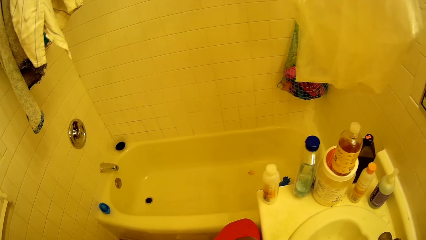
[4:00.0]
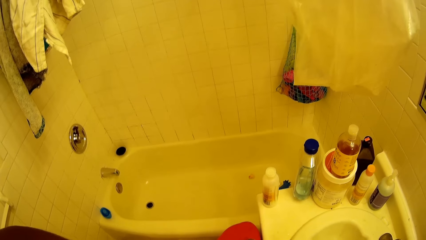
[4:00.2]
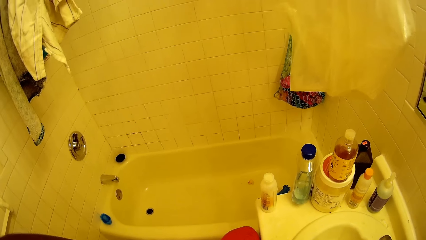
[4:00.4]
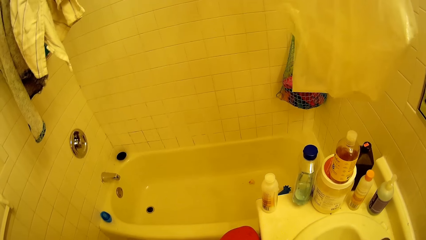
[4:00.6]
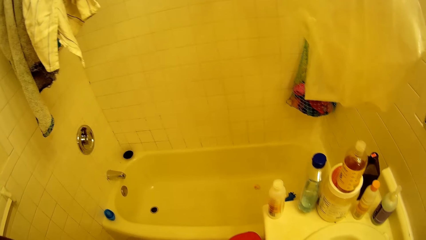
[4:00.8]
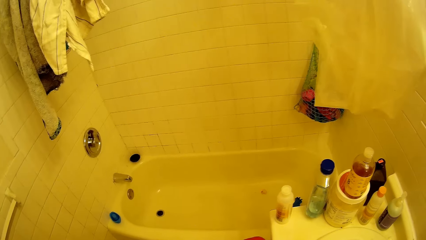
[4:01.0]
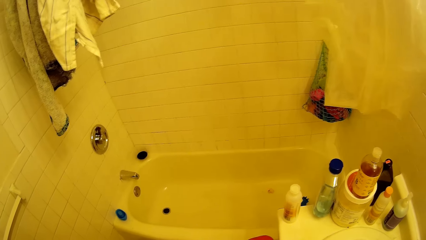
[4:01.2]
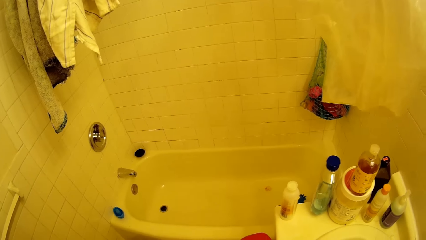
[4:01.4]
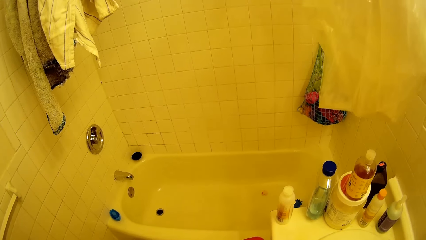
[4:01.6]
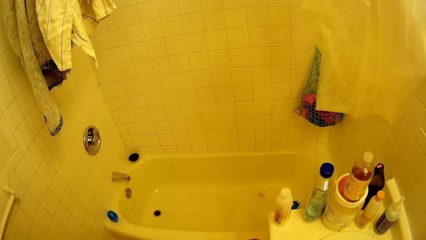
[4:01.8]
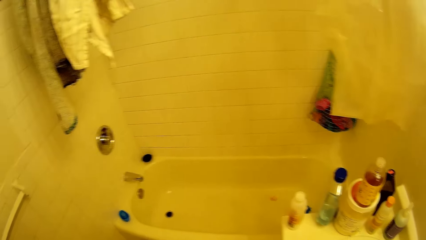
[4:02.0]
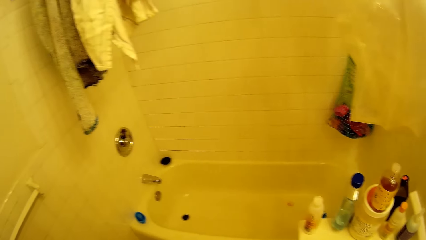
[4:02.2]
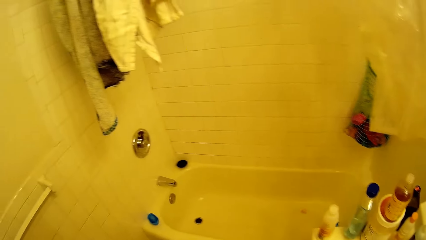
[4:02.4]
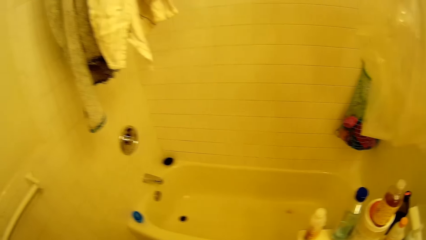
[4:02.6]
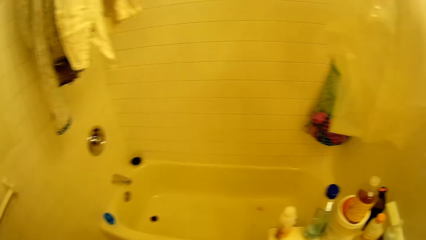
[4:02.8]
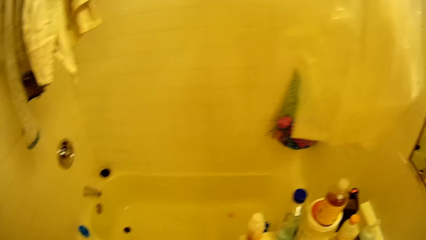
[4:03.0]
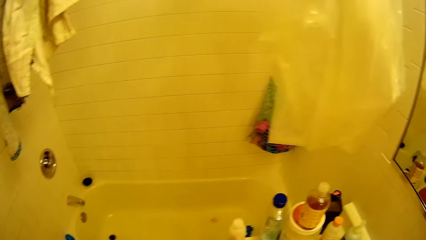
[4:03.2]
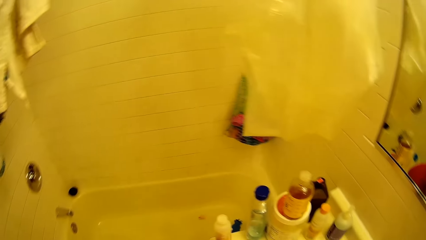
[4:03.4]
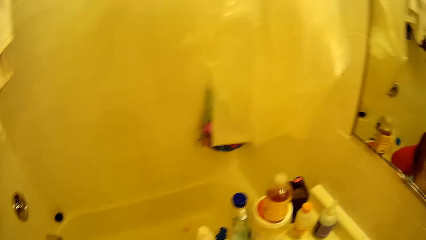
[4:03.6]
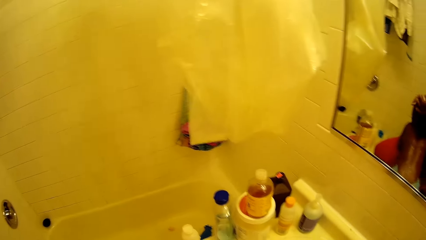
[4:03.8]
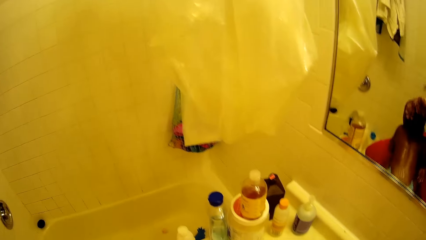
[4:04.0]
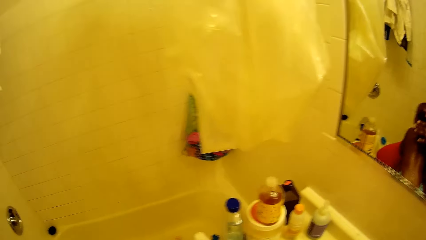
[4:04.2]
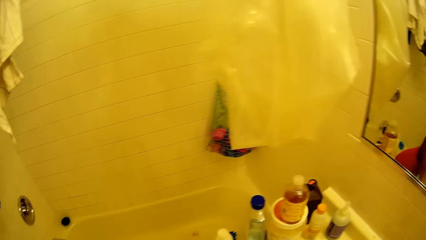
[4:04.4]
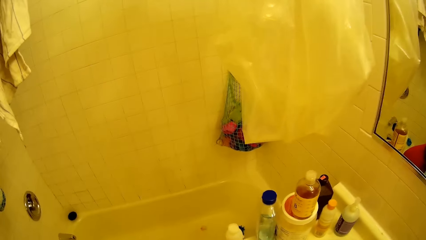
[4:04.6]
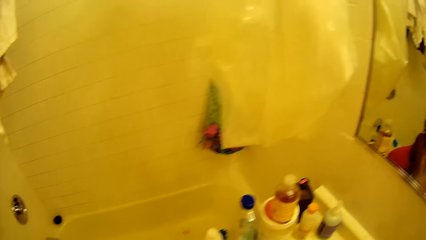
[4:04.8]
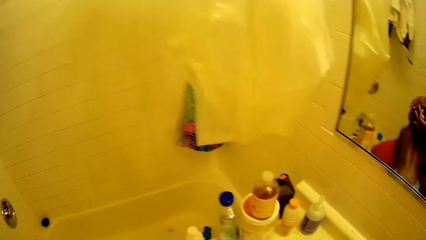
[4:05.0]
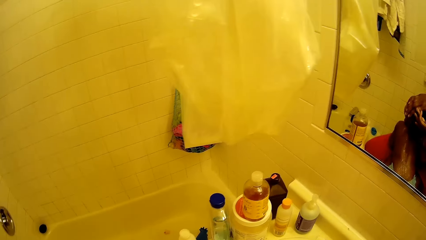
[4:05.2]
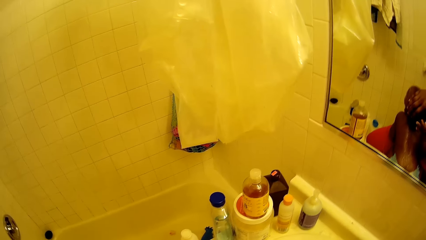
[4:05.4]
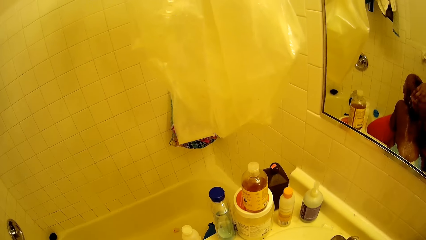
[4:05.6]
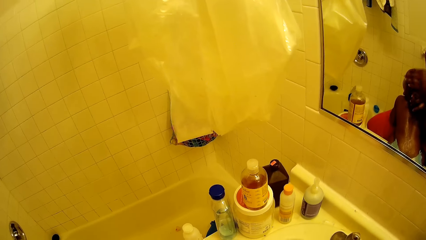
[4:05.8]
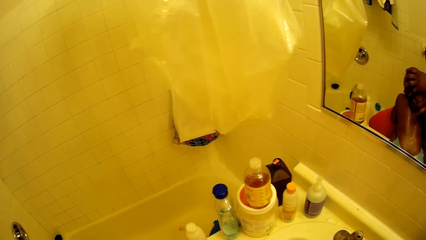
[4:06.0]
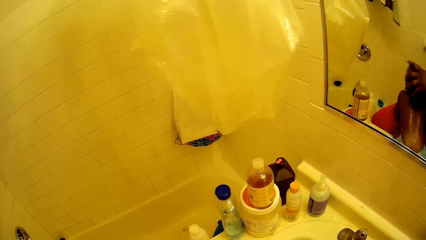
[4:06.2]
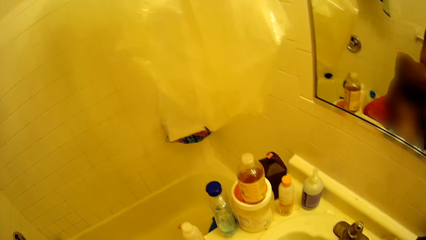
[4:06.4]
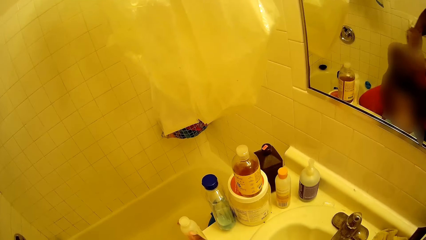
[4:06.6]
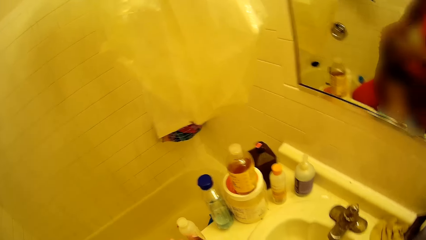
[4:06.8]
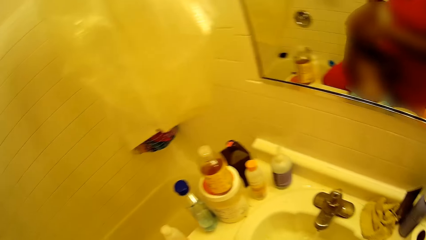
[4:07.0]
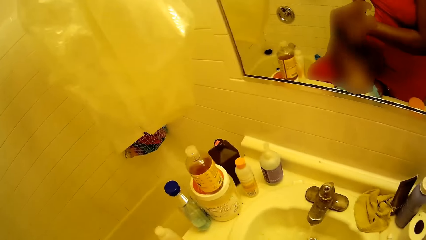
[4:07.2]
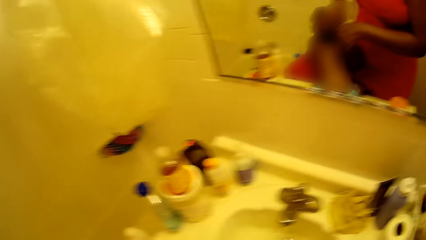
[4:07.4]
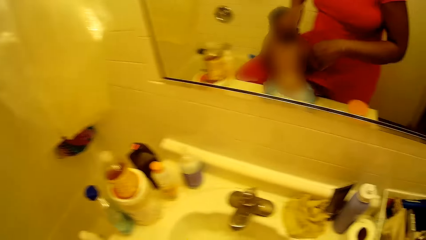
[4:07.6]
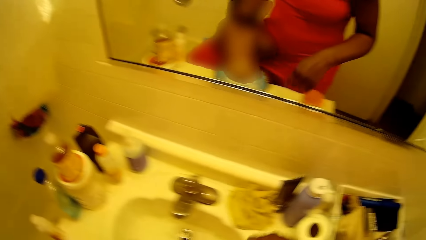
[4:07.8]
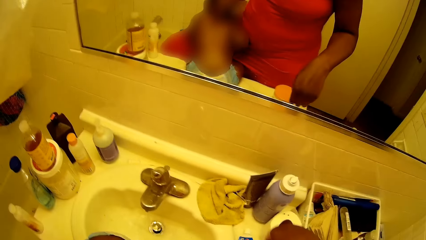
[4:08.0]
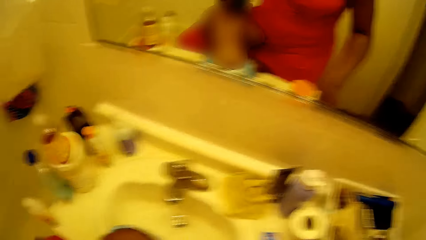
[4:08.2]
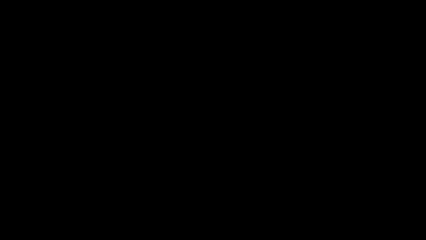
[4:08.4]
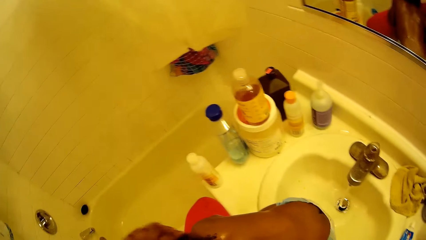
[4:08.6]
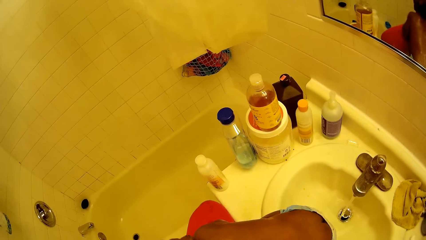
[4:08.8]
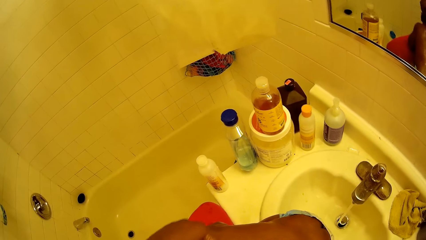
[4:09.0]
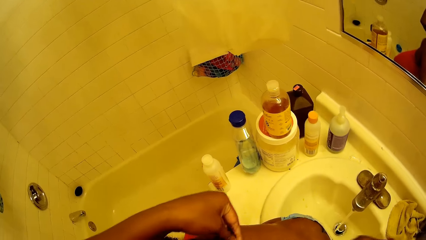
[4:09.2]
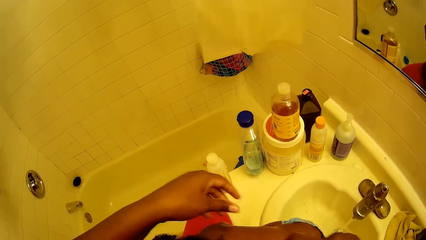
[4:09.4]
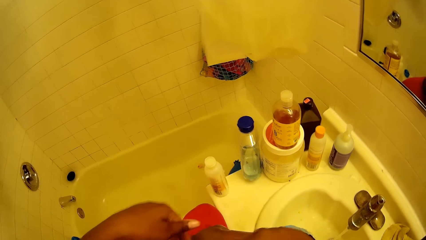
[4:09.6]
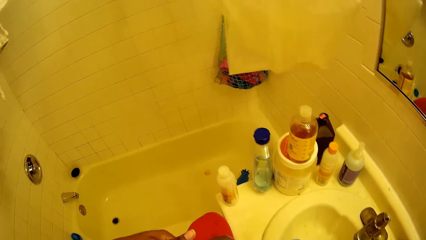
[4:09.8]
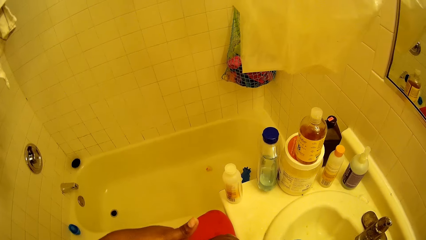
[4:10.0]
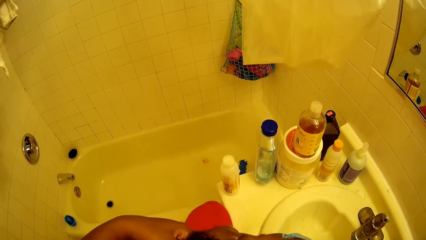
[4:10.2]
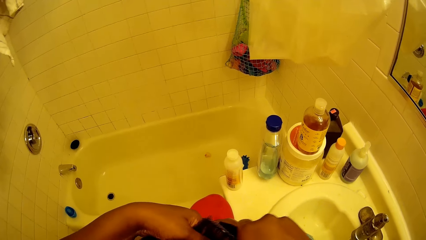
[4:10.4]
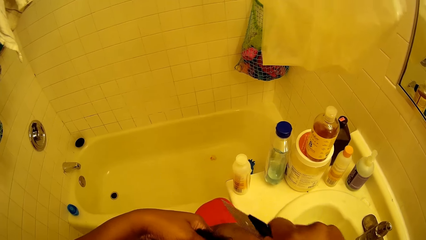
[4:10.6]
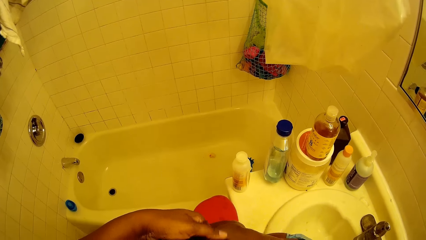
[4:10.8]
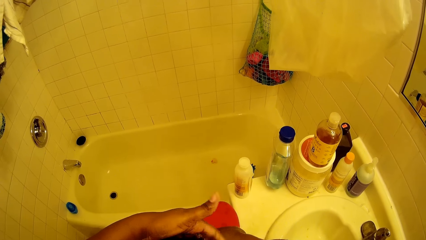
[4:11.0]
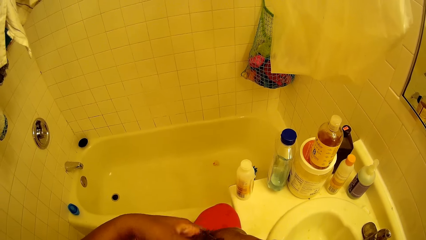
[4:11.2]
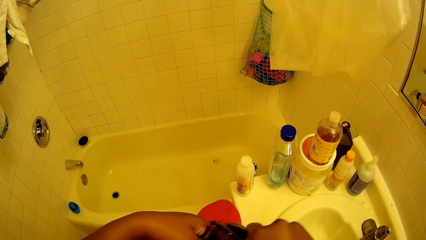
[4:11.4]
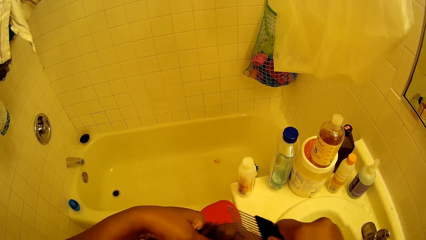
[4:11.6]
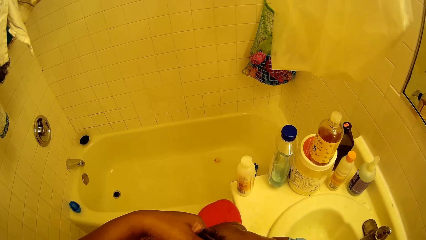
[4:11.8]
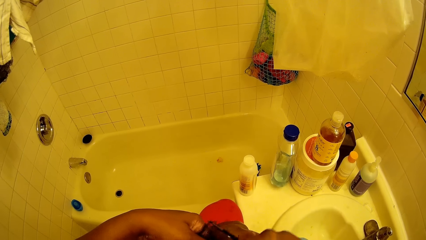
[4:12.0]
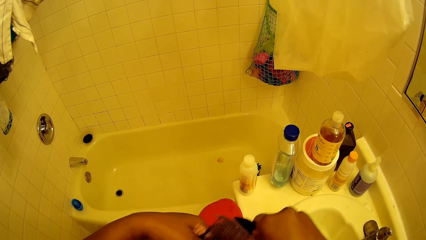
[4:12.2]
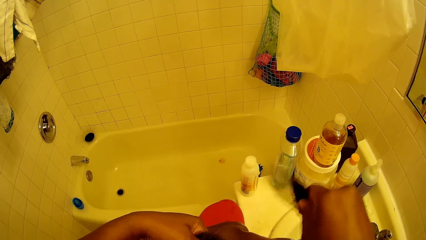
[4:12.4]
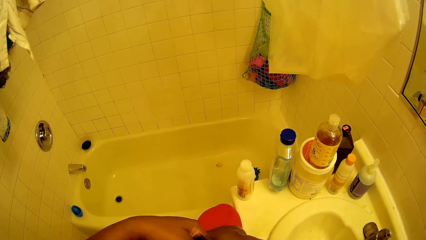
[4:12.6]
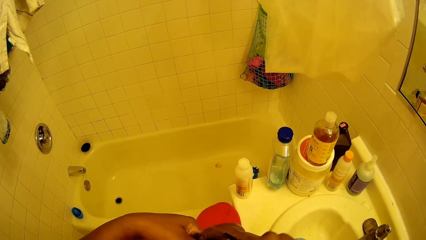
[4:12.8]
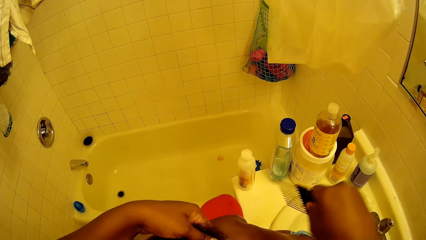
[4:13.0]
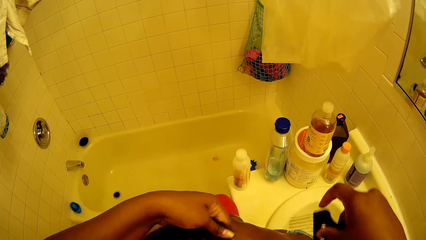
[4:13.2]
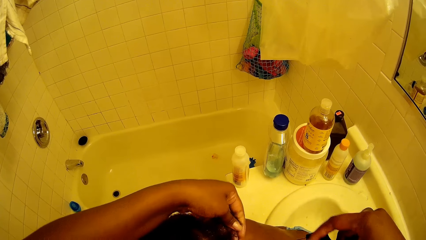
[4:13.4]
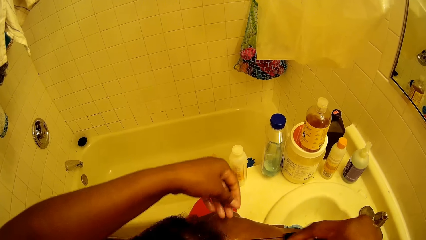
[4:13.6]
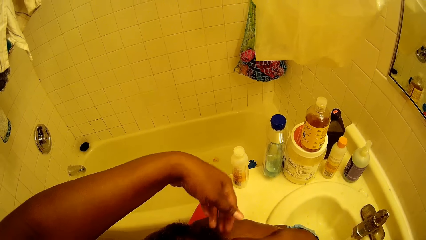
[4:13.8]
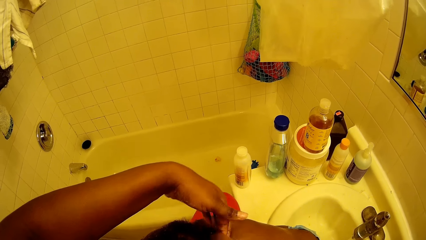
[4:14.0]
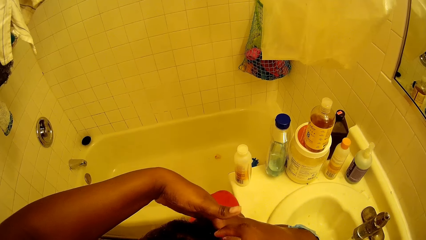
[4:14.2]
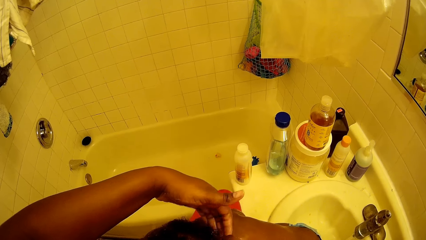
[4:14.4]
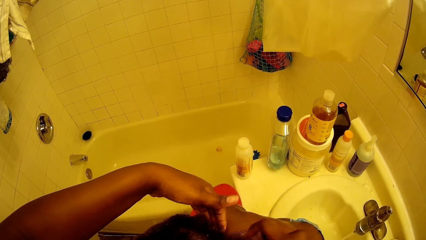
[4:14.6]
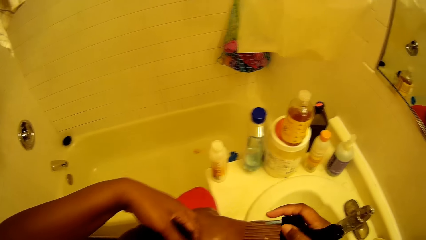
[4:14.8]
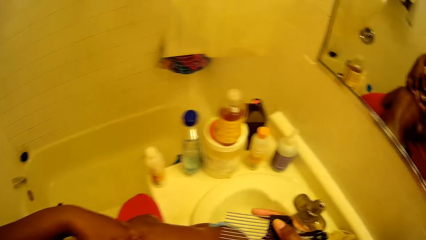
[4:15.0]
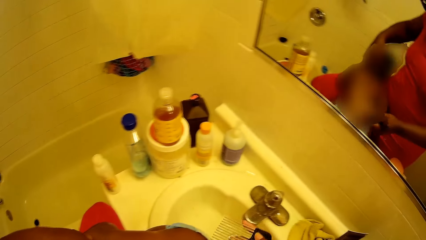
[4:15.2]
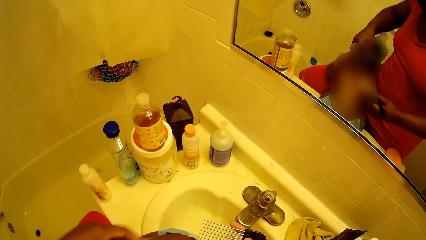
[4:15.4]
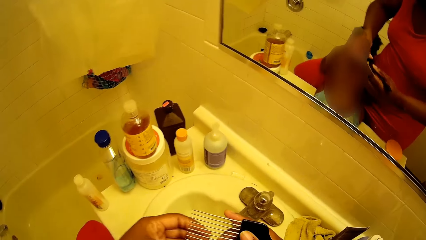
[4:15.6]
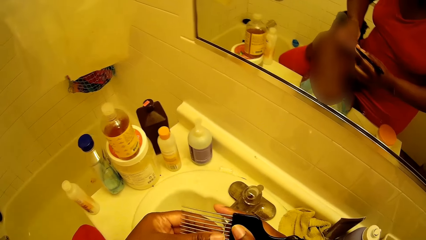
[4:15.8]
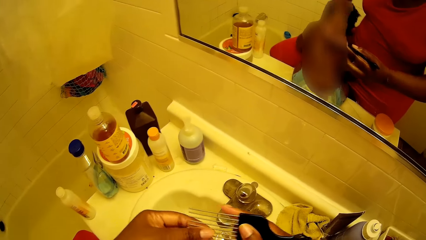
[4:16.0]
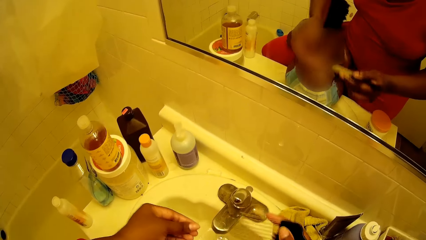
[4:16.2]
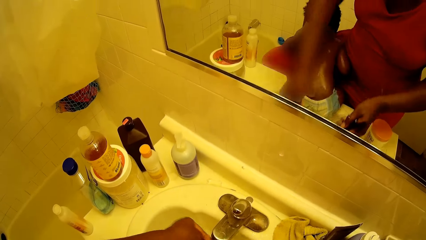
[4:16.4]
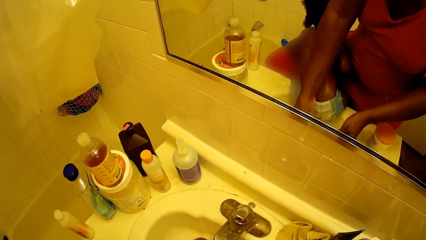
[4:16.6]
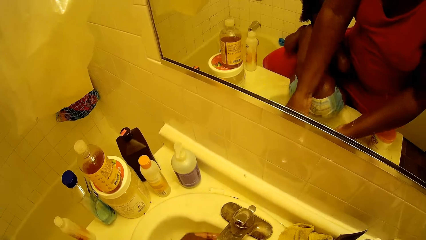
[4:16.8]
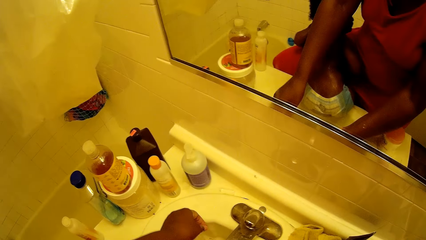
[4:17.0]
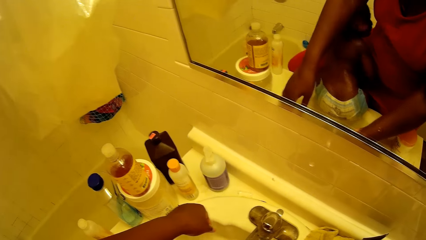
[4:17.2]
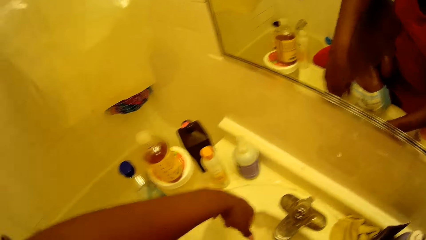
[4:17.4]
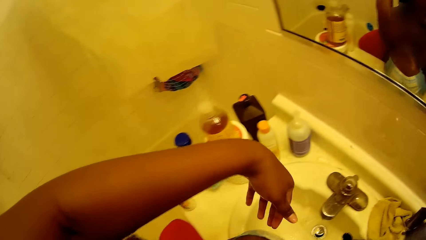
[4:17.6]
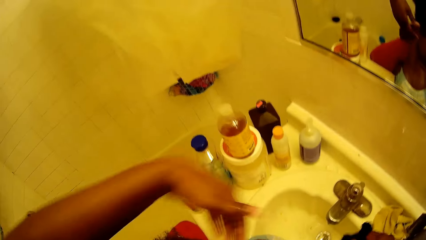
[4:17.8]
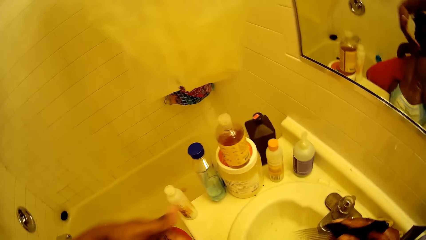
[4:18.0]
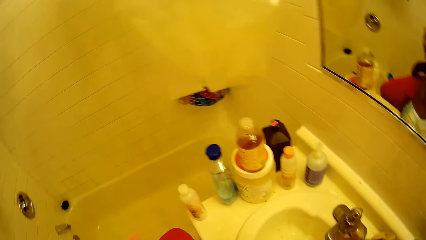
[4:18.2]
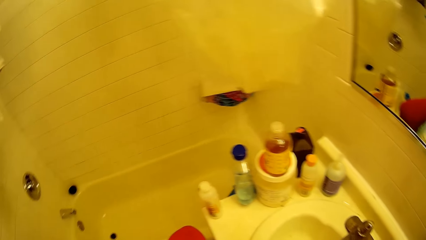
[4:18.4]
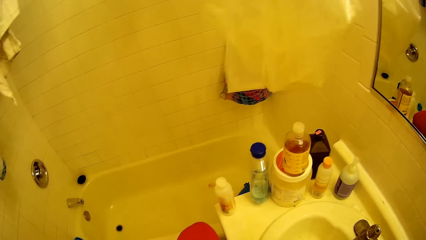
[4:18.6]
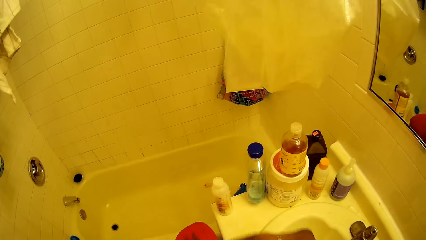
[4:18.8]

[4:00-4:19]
The camera wearer combs the hair of the girl with her right hand. She removes the hair of the girl from the comb with both hands.
